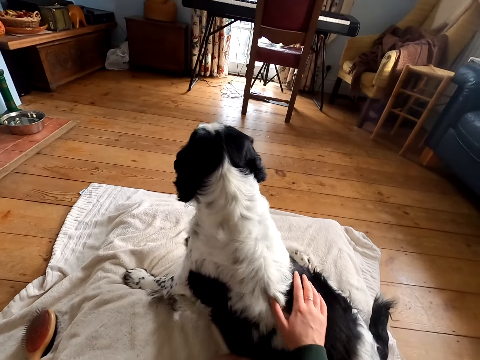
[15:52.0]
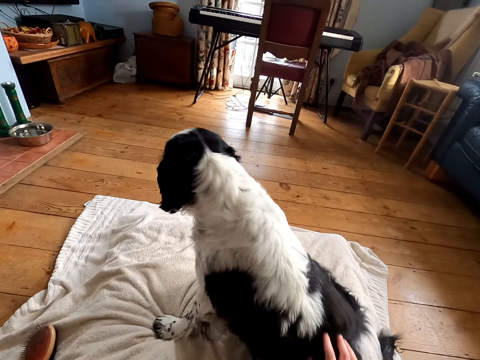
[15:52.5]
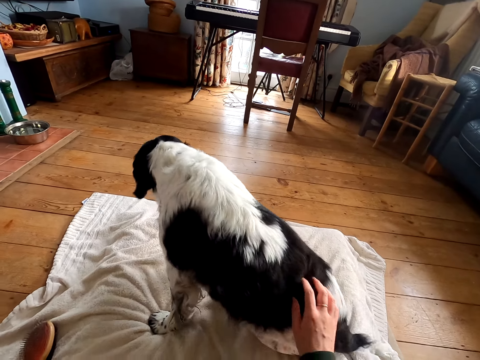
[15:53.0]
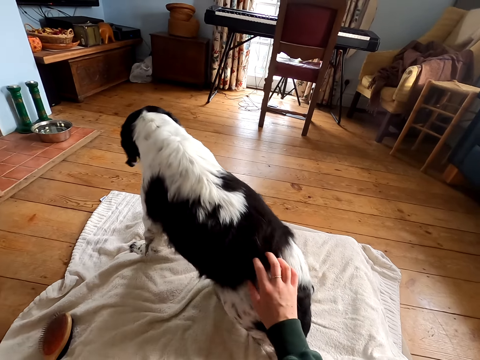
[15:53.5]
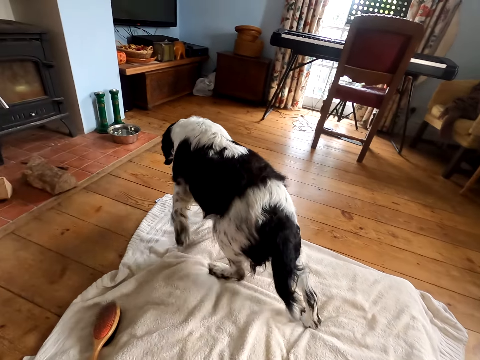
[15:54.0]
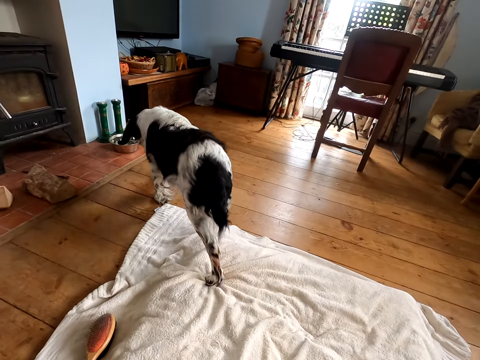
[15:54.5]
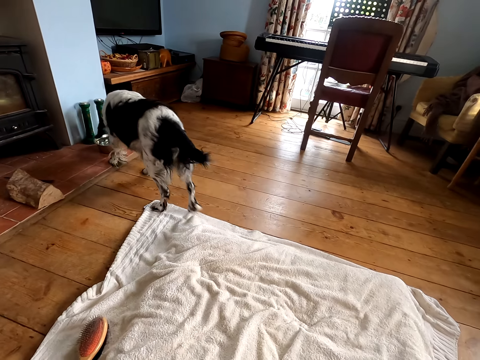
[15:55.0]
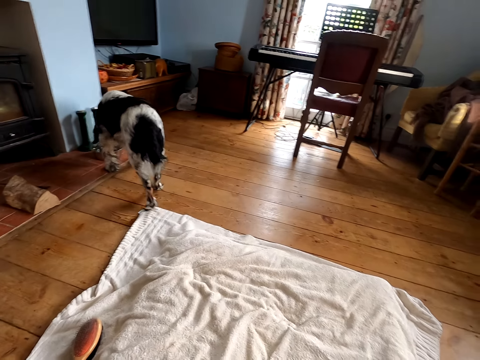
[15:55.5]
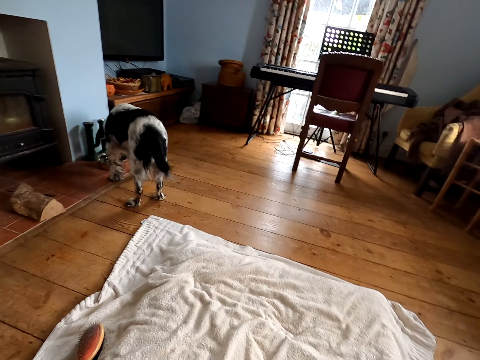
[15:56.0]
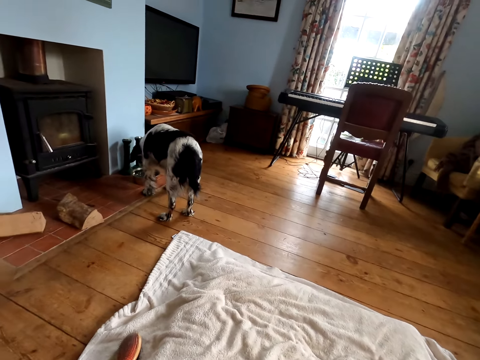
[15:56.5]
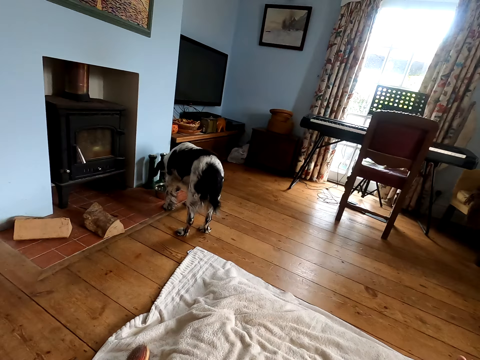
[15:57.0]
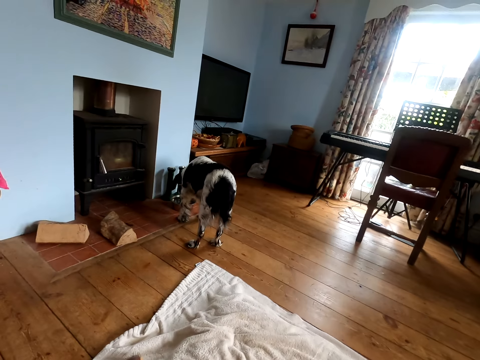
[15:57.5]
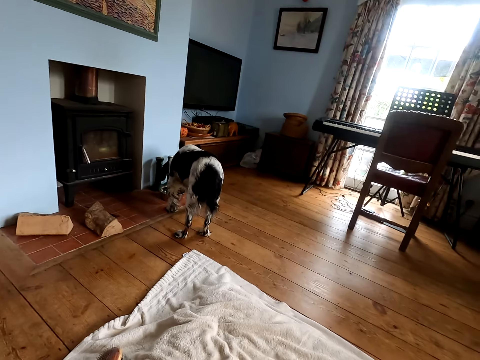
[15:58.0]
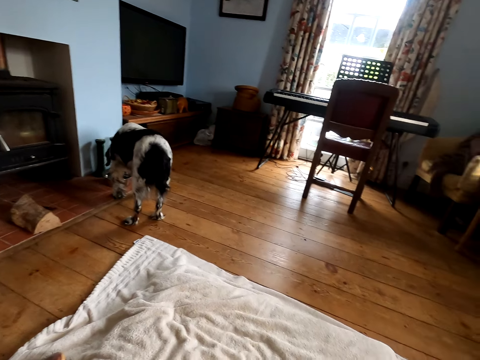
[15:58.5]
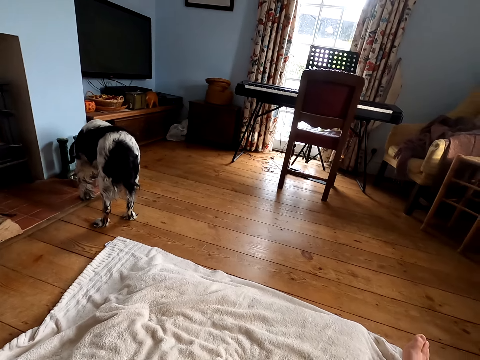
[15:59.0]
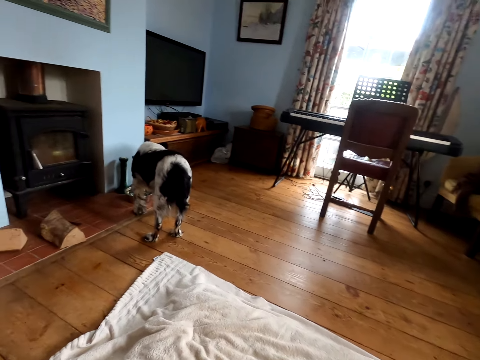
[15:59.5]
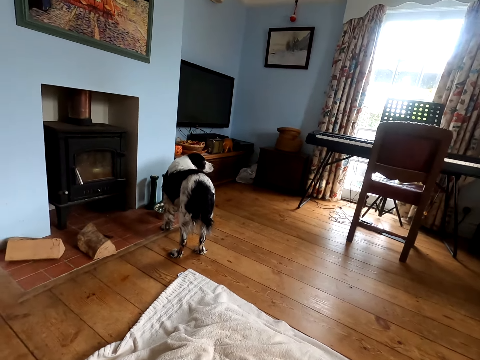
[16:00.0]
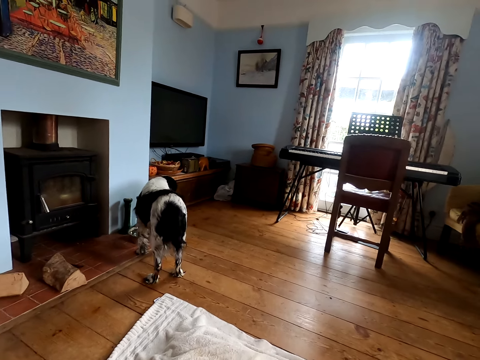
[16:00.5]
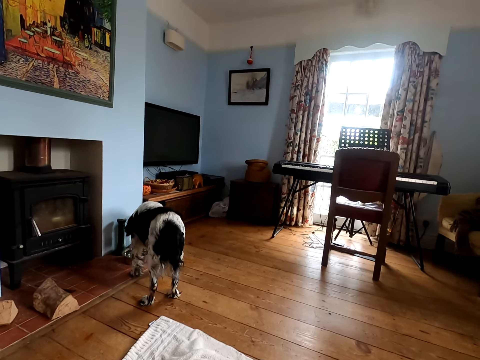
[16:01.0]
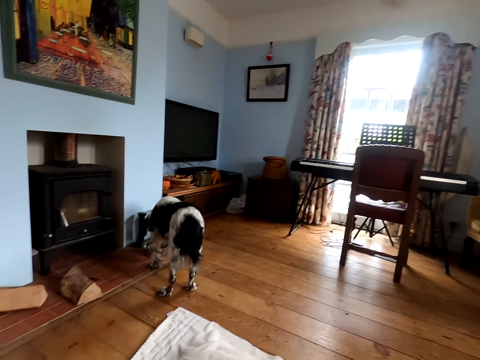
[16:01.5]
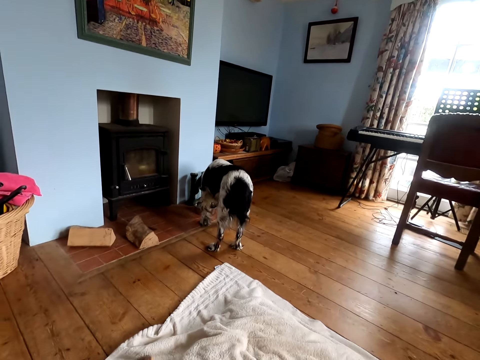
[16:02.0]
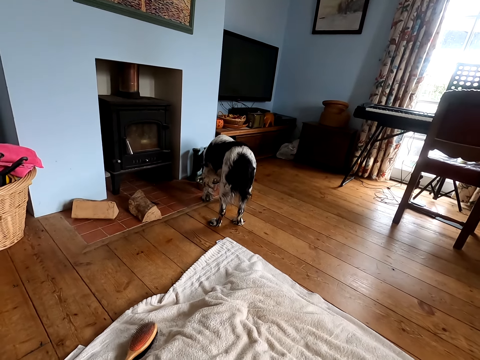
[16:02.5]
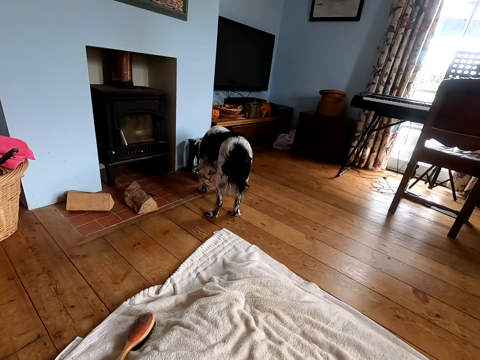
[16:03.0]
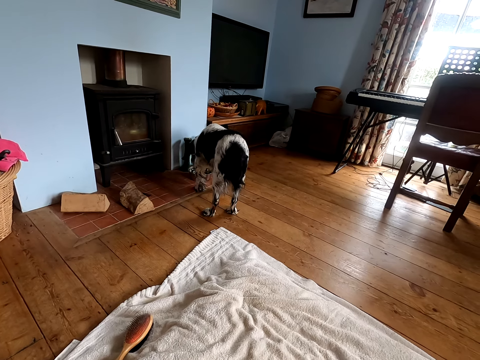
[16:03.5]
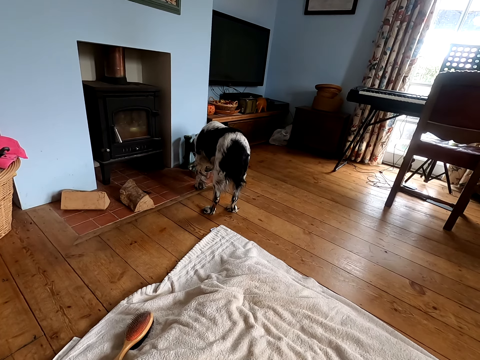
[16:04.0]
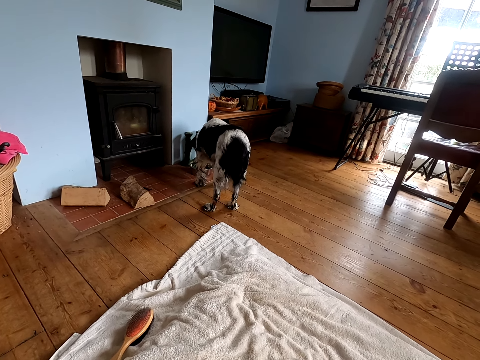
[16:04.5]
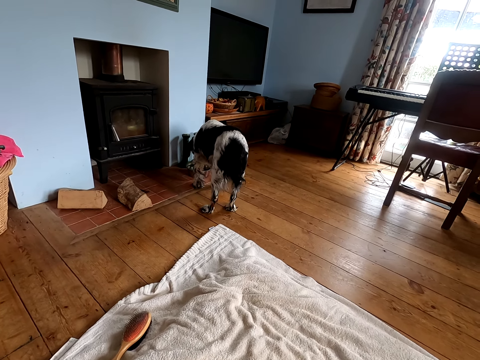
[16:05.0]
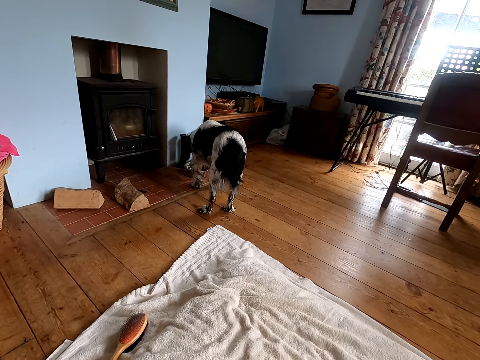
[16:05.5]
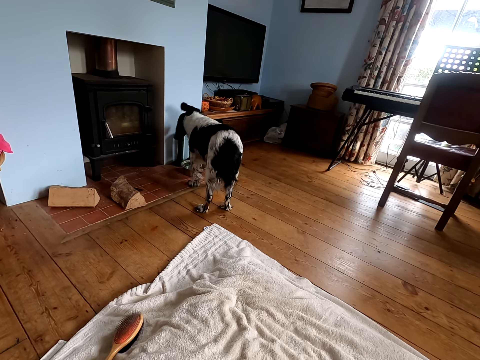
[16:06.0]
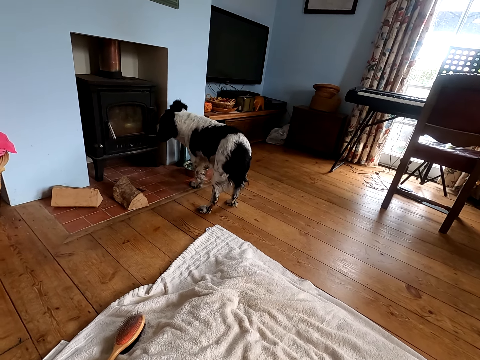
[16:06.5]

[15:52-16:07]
The camera wearer looks at the dog.

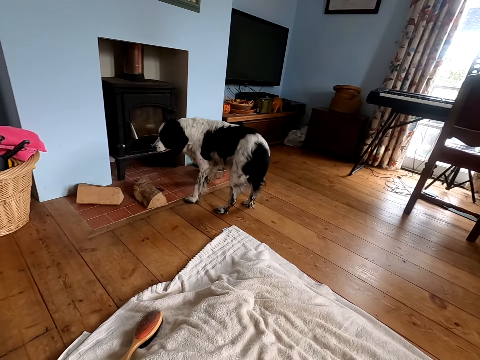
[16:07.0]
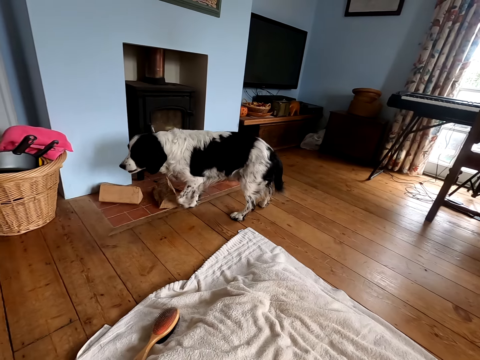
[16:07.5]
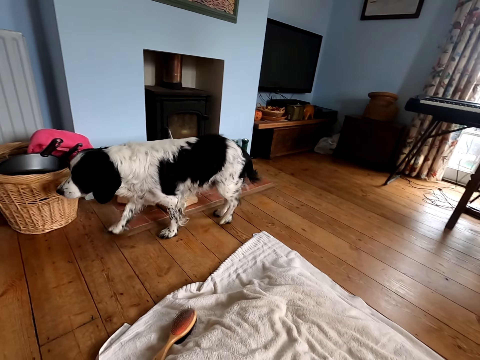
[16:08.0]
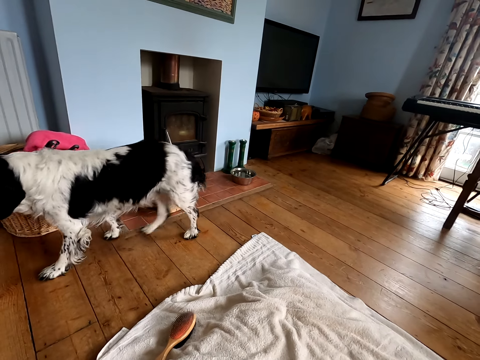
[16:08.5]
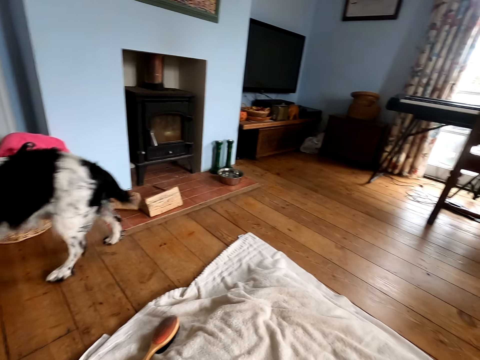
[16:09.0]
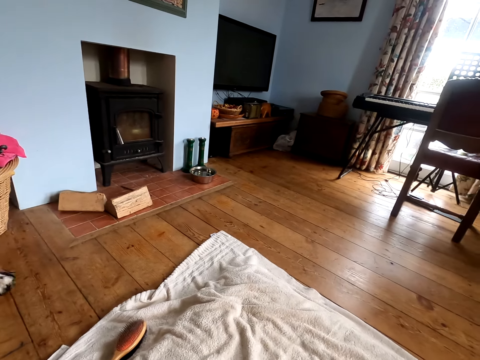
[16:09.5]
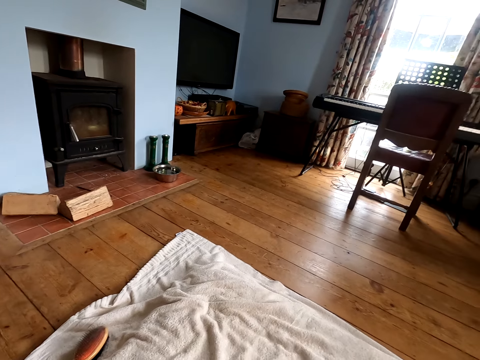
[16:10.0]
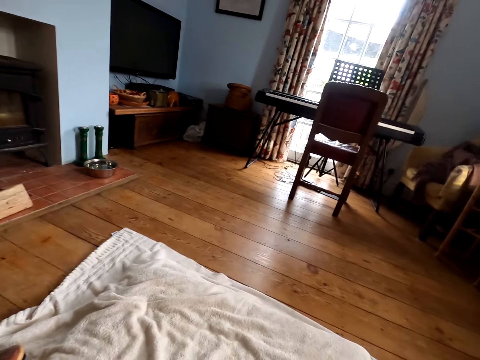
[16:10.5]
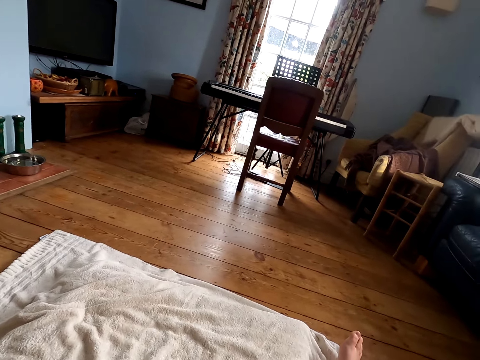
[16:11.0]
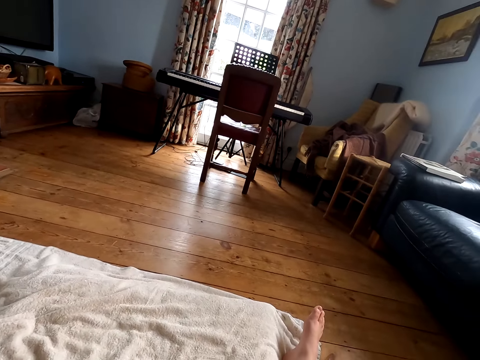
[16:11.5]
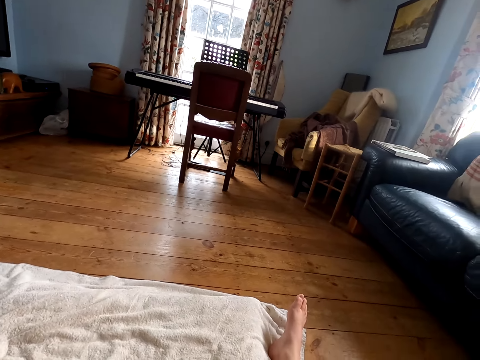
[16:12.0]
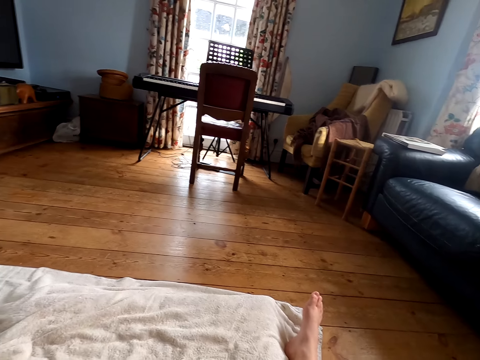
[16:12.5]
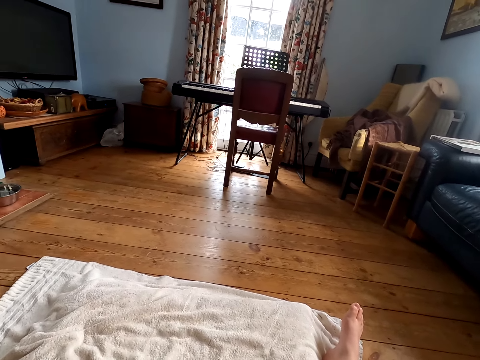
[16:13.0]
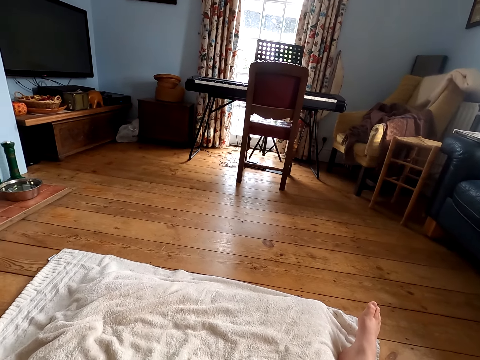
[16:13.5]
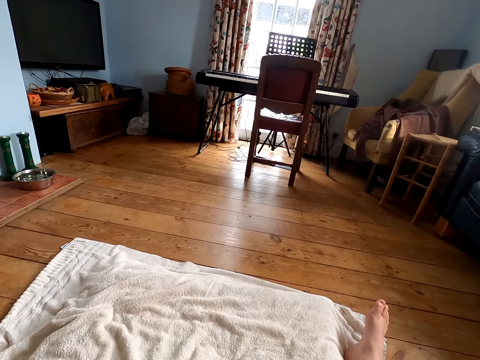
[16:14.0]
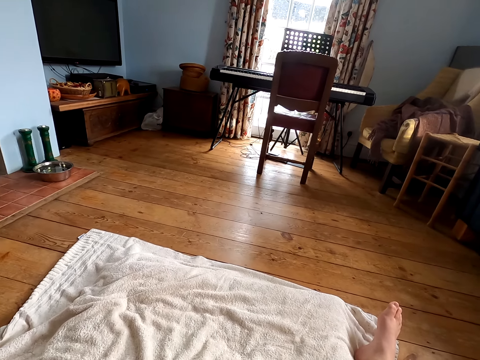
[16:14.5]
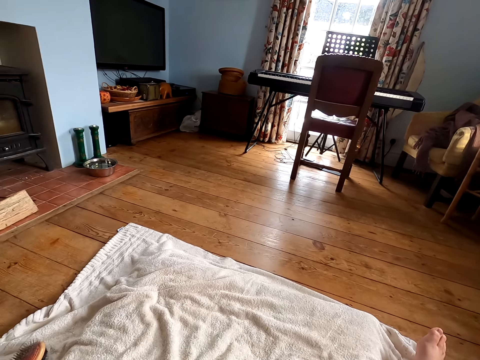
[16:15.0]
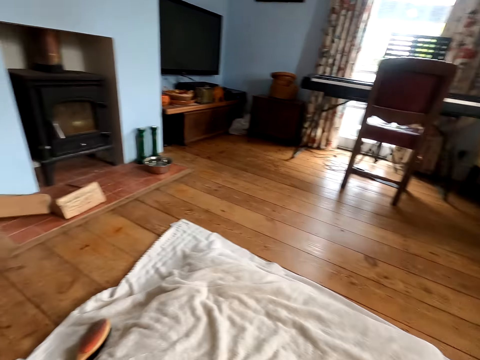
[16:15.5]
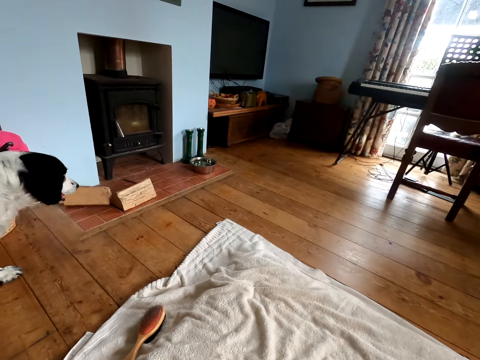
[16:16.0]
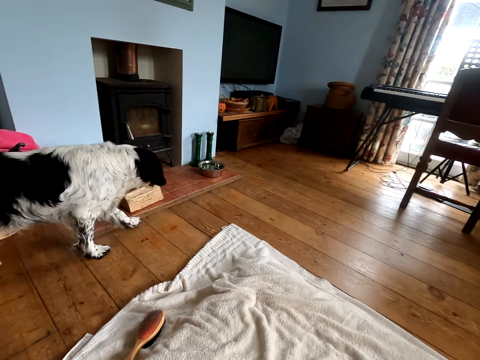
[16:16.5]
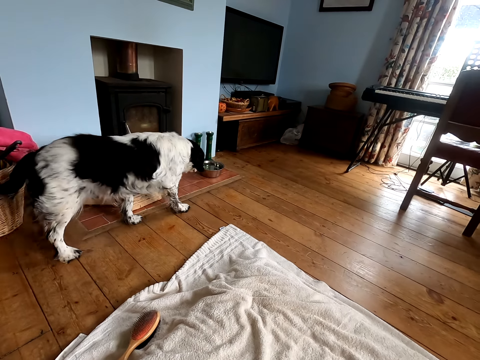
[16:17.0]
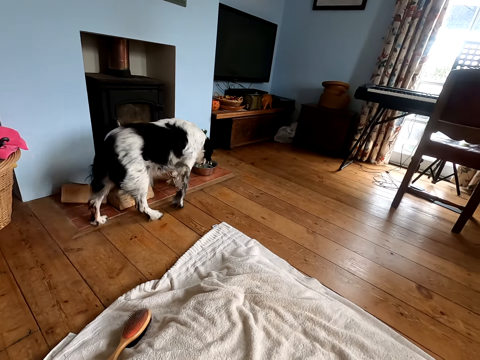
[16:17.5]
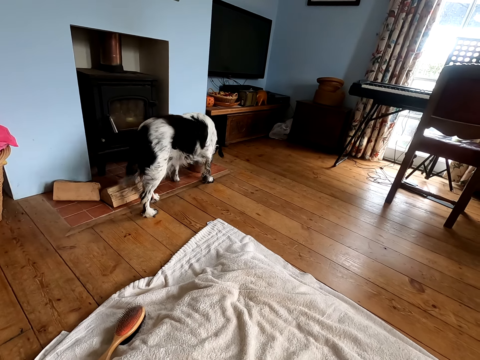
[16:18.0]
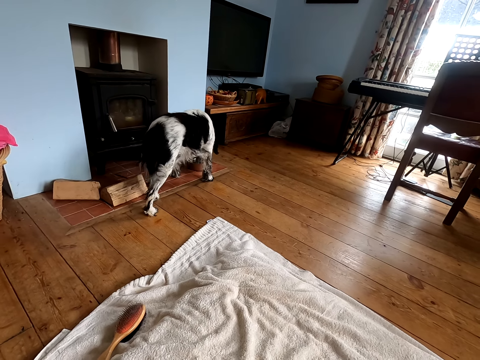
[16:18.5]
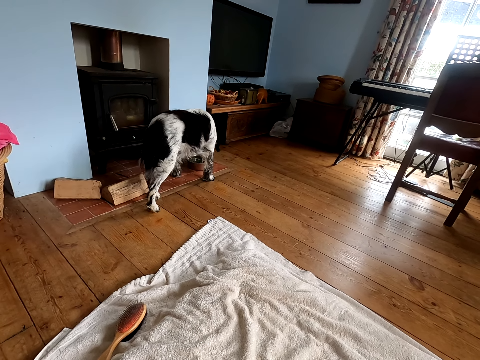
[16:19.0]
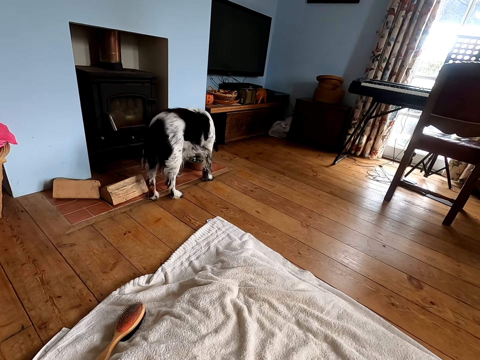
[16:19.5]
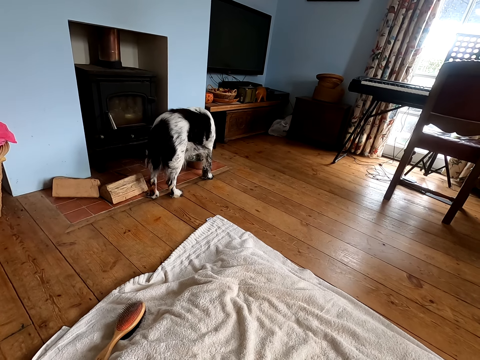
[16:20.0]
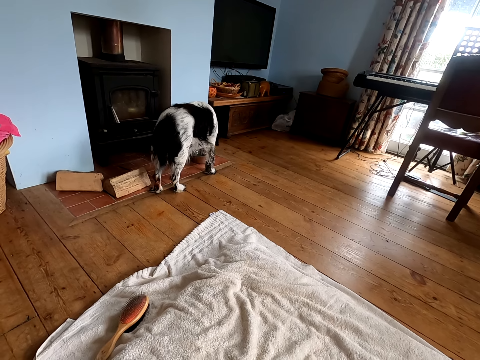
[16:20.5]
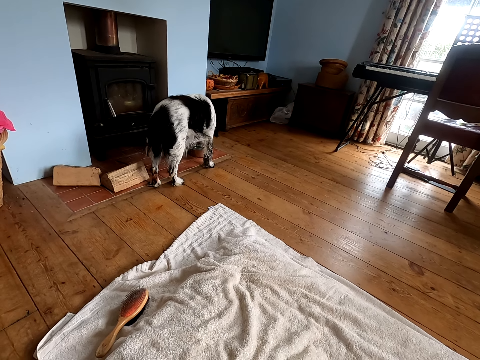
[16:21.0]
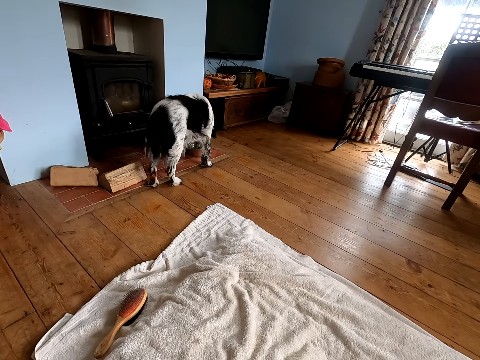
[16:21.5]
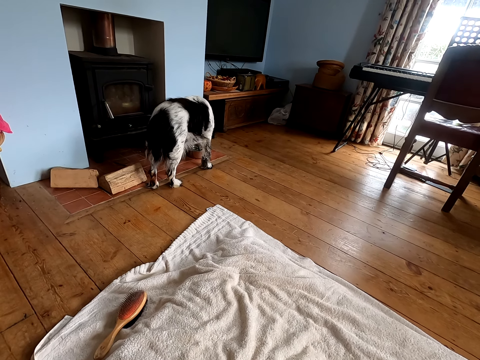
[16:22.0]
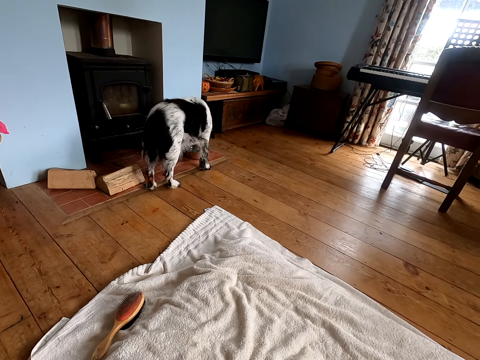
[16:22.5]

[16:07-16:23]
The camera wearer looks around the house. They look at the dog.
